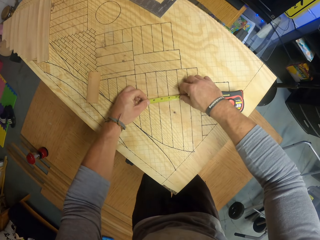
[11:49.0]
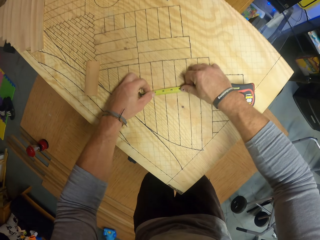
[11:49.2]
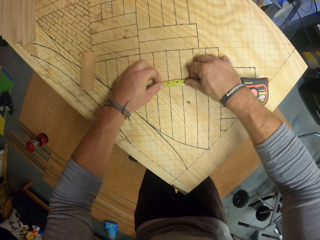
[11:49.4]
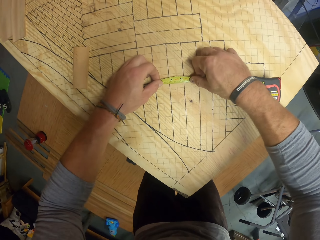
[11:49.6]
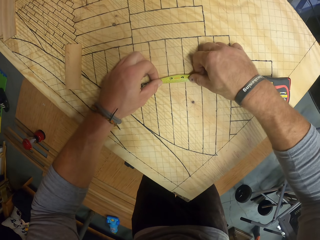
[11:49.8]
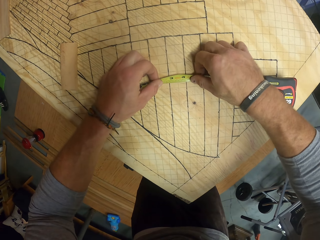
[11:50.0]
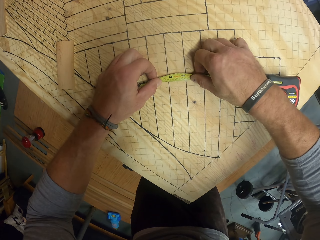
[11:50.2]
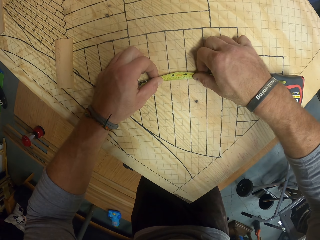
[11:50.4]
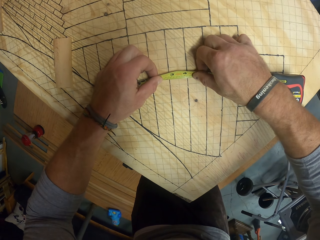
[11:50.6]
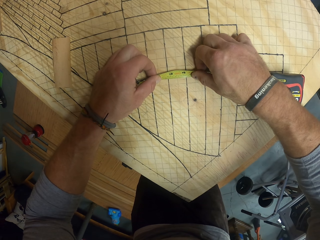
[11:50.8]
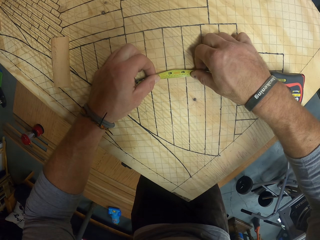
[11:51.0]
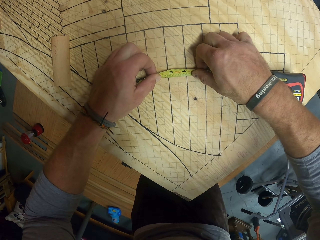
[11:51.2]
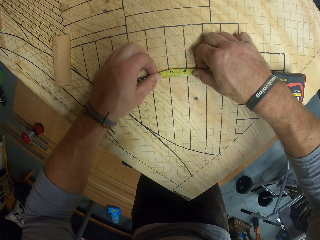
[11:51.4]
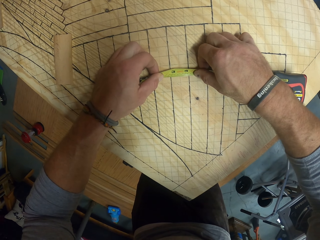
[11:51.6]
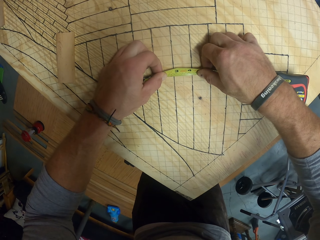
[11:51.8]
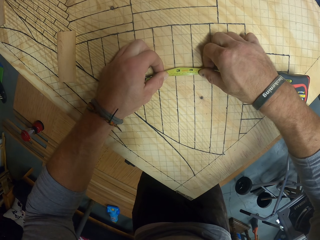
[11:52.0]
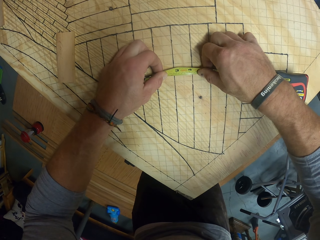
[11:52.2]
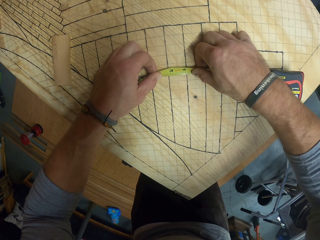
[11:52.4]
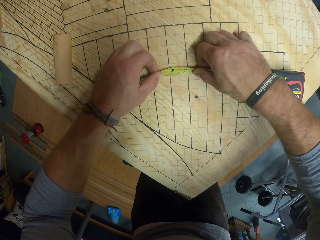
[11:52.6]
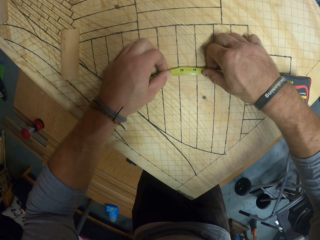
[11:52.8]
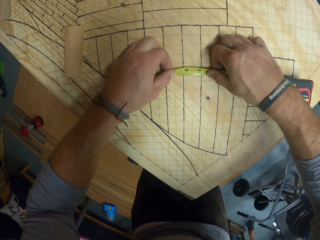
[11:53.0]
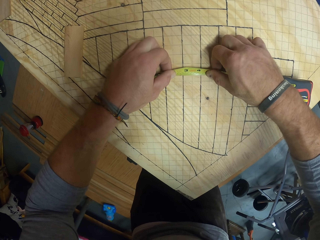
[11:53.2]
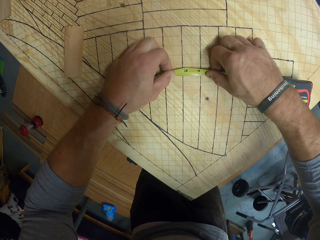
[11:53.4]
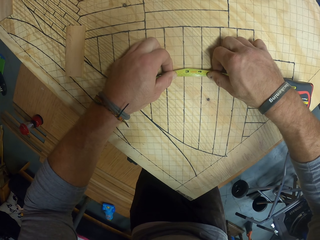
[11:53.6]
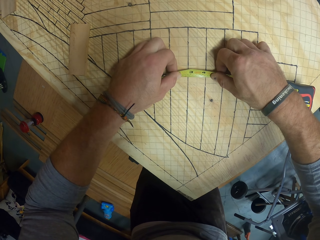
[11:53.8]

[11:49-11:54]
The camera wearer measures a drawing.

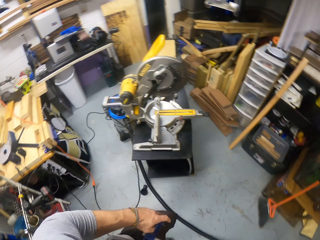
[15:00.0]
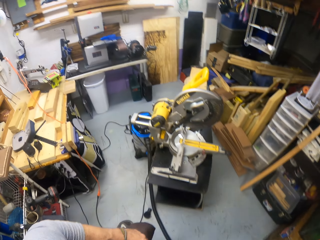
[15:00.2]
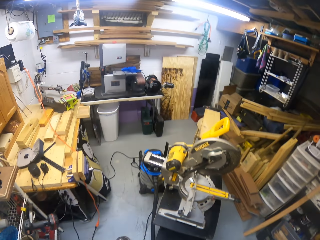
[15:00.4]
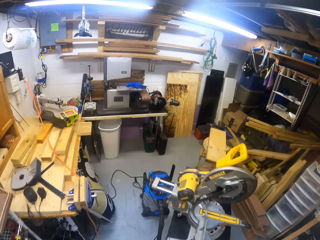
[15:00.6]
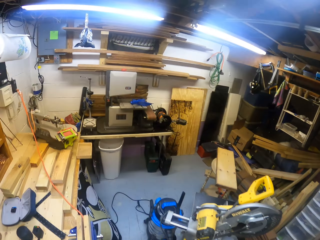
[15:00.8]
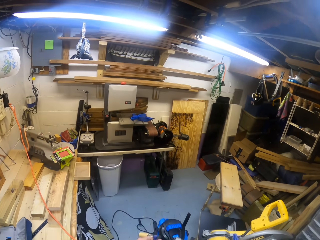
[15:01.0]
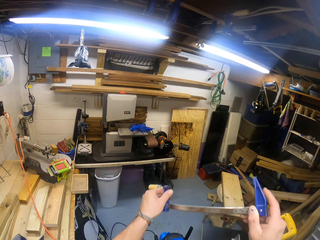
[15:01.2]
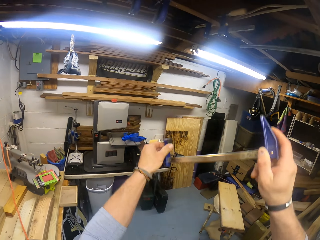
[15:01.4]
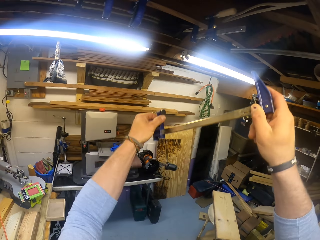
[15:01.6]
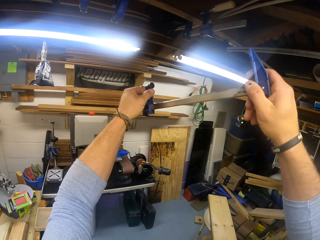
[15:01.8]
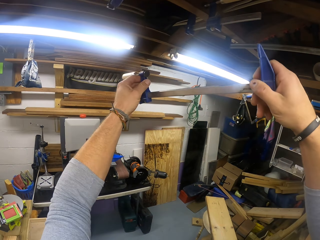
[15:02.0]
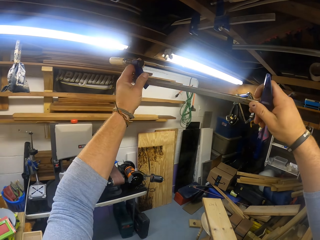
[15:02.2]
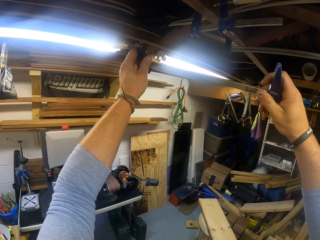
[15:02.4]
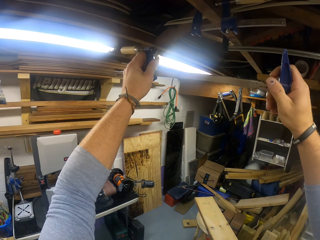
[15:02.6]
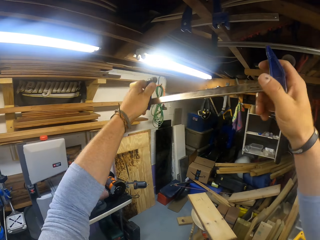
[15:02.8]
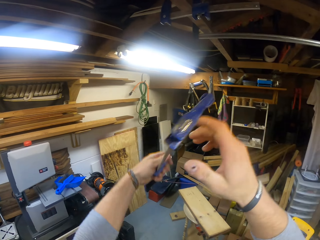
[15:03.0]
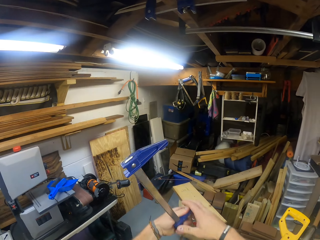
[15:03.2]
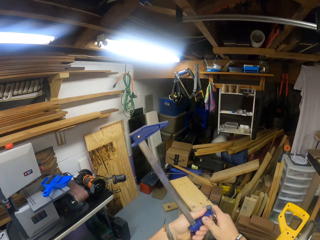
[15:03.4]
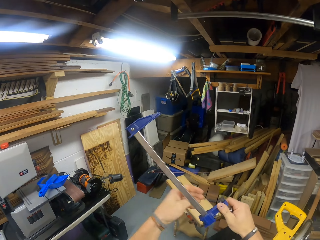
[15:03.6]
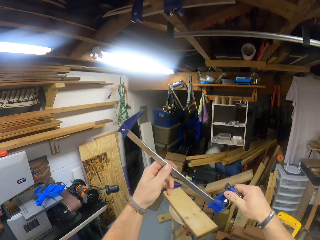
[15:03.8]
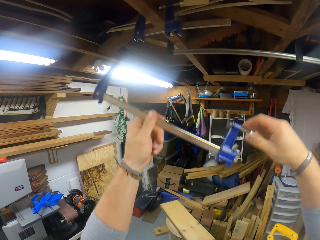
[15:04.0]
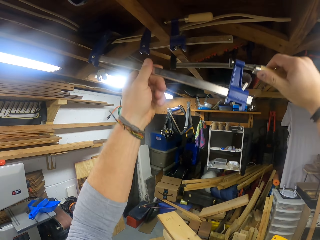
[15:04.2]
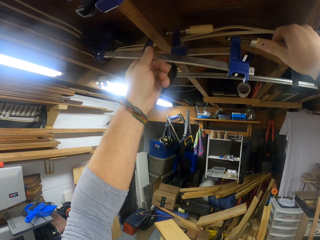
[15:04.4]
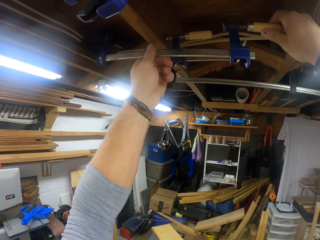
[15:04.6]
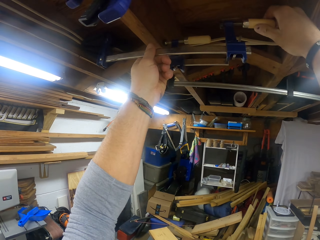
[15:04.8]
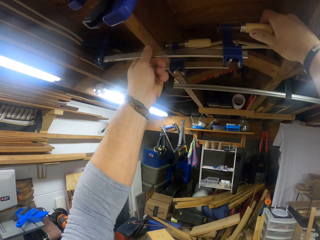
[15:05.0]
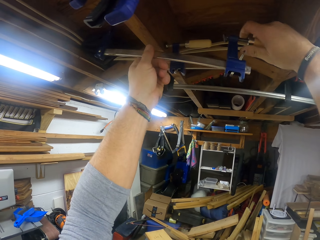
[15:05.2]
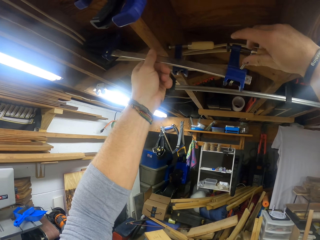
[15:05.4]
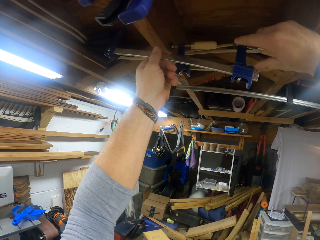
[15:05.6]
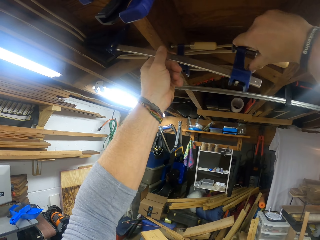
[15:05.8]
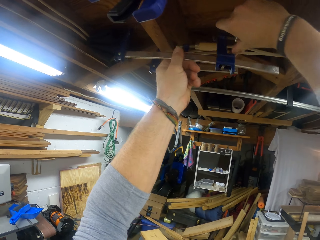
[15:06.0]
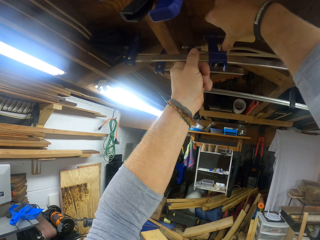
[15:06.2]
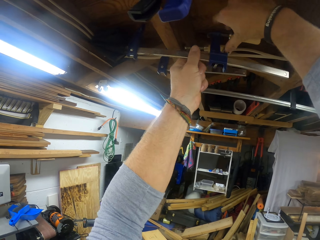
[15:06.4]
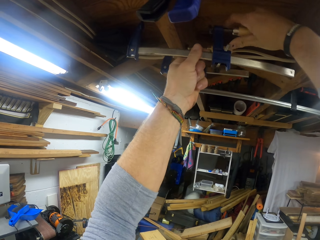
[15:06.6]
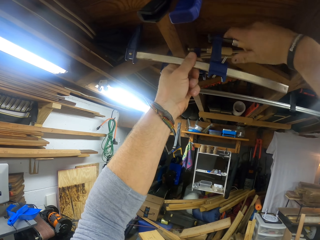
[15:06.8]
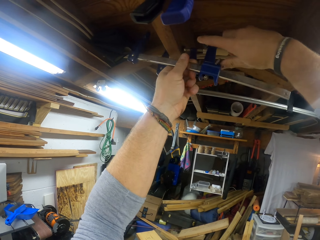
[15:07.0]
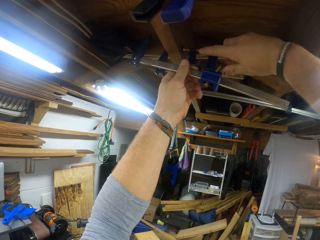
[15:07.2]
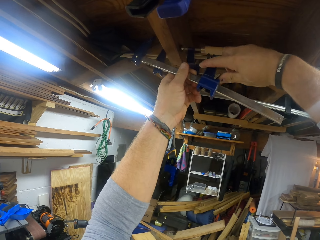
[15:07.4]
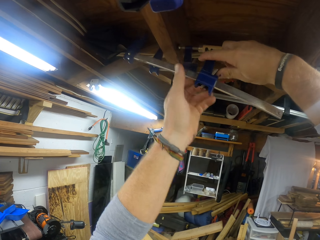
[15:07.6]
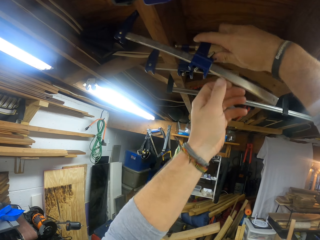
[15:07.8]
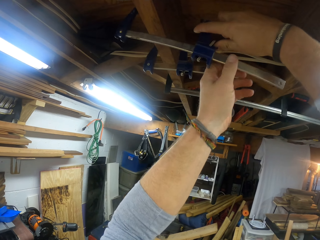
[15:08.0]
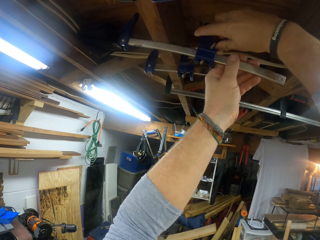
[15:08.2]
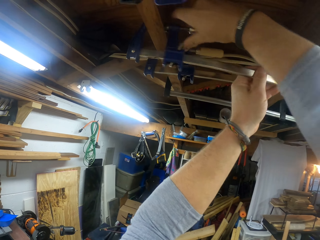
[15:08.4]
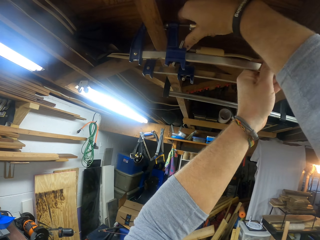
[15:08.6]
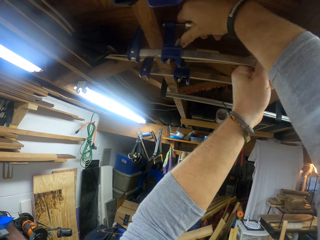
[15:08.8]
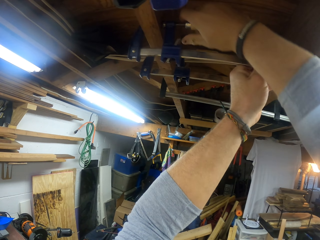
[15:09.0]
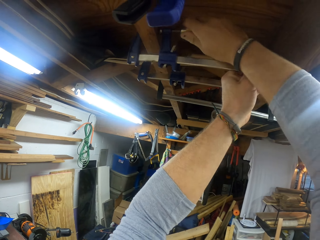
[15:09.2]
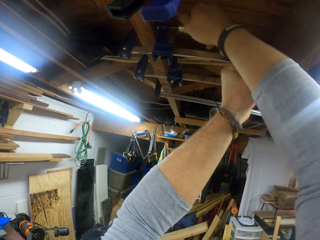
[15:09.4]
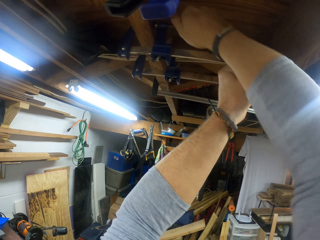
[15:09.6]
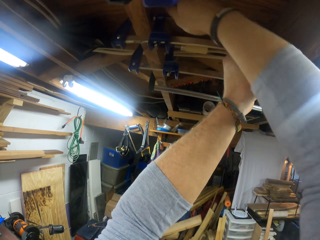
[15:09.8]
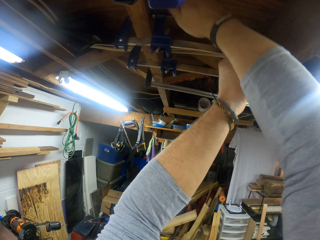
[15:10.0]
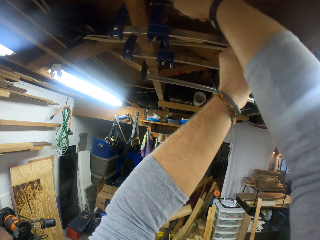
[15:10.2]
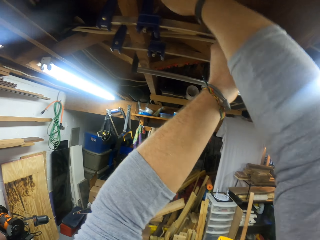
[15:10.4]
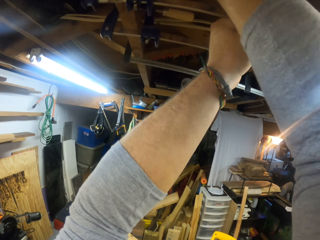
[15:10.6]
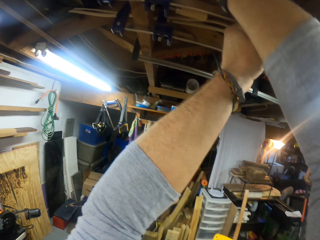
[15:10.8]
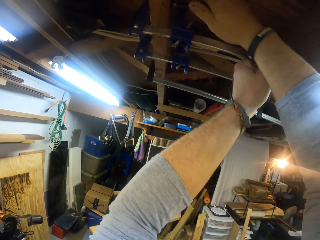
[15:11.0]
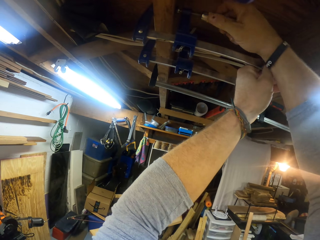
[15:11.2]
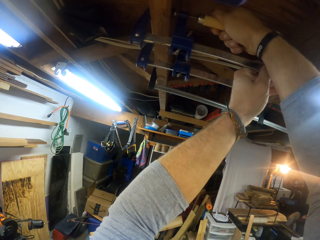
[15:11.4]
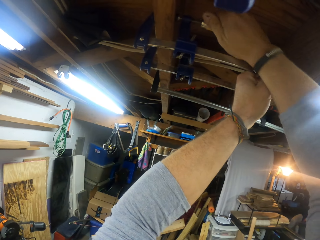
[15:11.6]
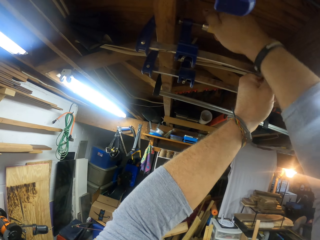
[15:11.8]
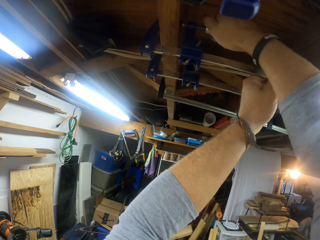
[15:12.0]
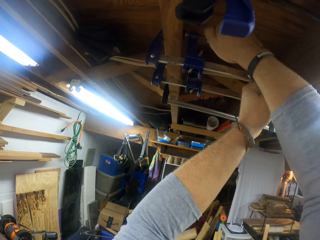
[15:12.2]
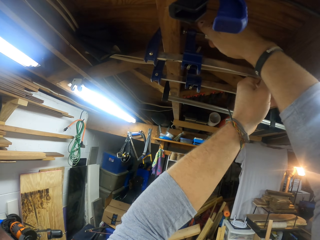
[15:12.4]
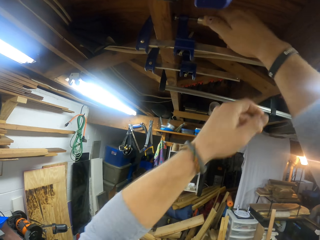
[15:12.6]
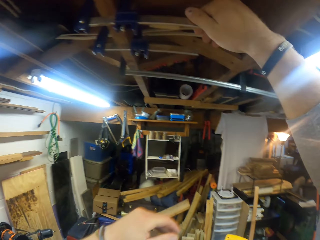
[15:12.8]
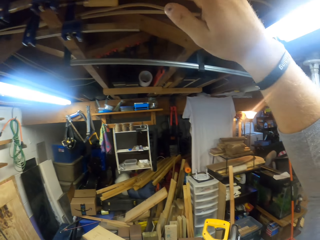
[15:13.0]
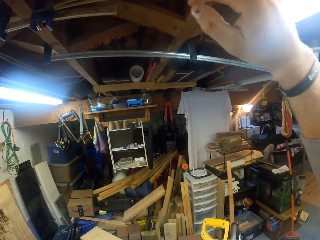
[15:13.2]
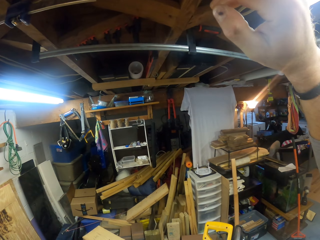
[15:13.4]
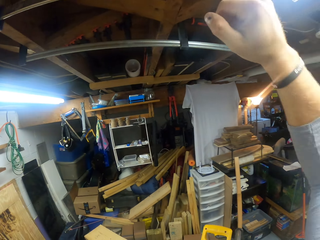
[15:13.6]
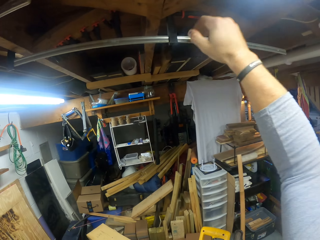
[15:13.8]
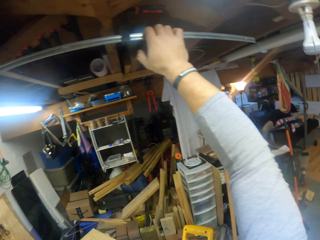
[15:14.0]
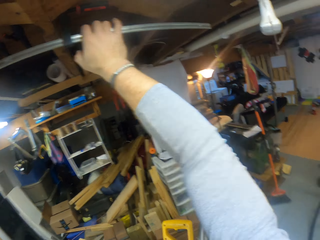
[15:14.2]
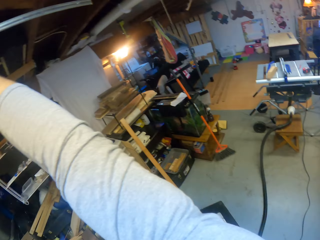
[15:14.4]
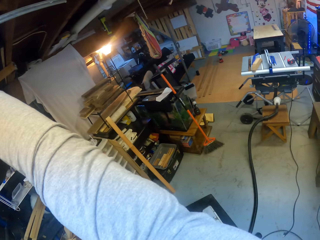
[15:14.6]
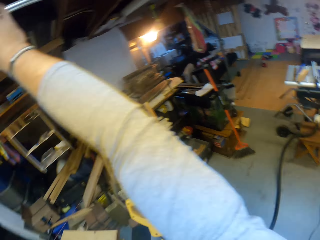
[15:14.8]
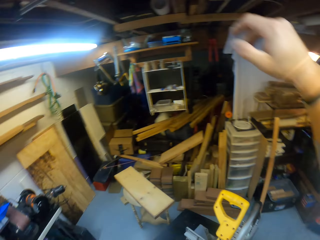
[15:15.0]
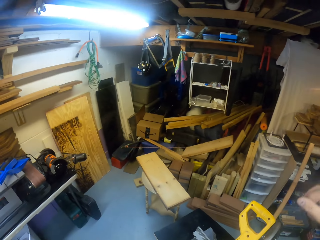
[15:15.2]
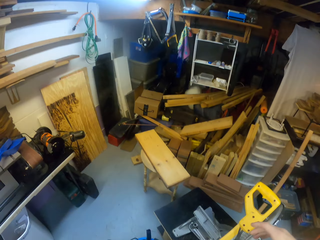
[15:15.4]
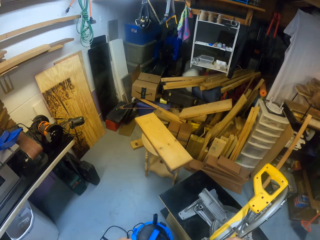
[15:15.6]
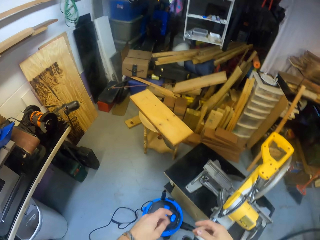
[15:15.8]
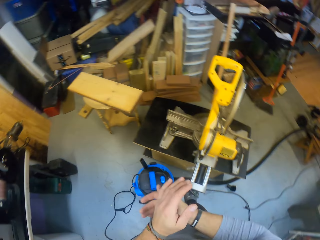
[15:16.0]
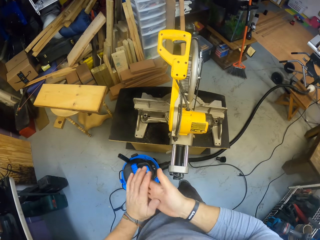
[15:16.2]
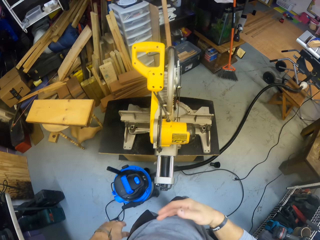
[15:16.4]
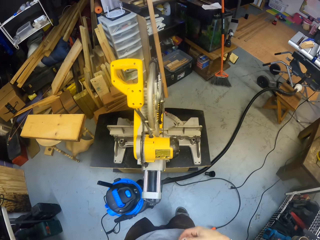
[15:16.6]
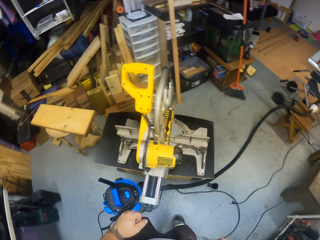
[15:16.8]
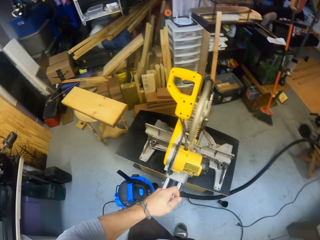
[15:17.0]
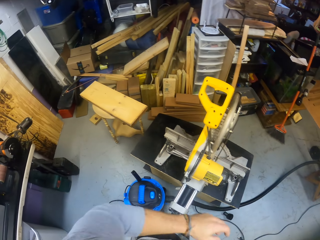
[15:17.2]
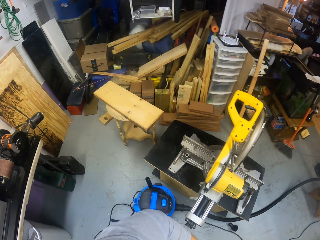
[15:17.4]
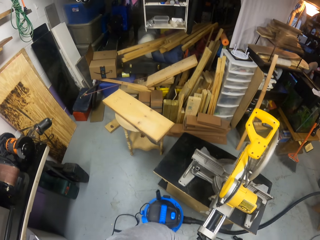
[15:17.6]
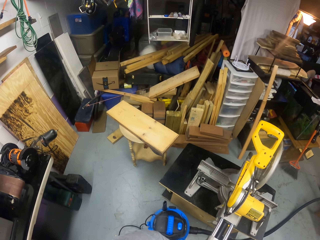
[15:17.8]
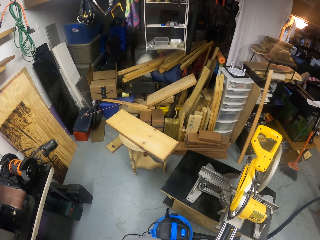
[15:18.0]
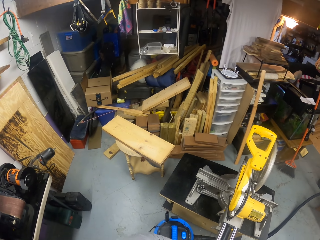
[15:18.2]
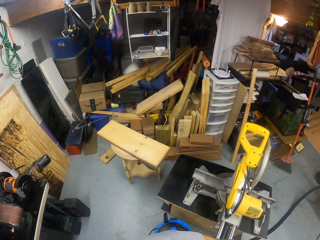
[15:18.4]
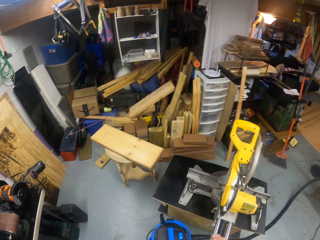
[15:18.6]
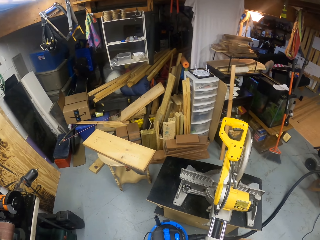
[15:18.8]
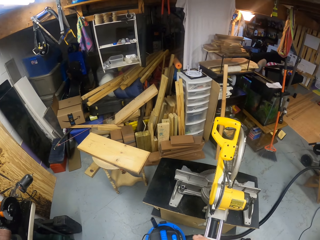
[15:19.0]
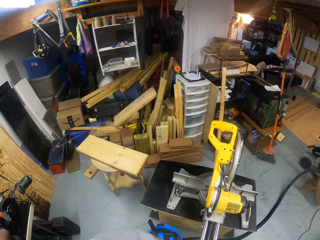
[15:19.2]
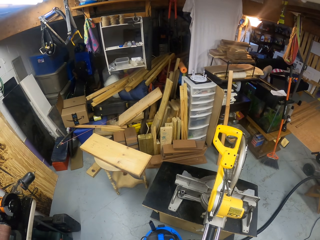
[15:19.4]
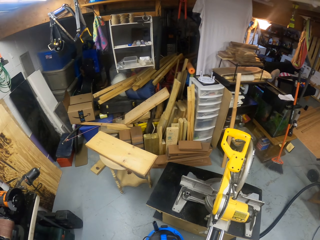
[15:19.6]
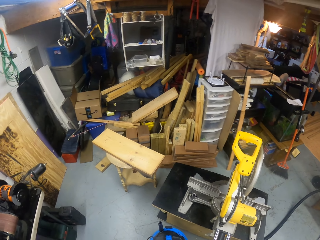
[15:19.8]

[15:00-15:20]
The camera wearer walks towards a table. He holds the wood tightener with both hands. He removes his right hand from the wood tightener. He turns the caliper. He passes the wood tightener from his left hand to his right hand. He holds the wood tightener with both hands. He puts the caliper on the roof. He adjusts the wood tightener with his left hand. He adjusts his hands on the wood tightener. He screws the wood tightener with his left hand. He screws the wood tightener to a wood on the ceiling with both hands. He removes both hands from the wood tightener. He holds the rod with his right hand. He holds the roof. He removes his right hand from the rod. He rubs both hands together.
